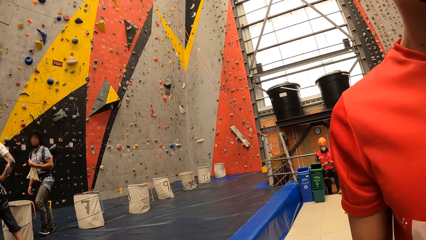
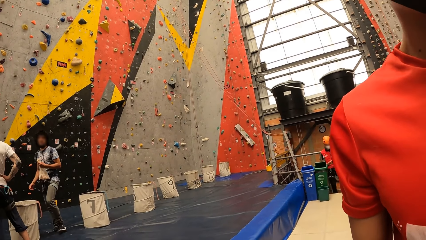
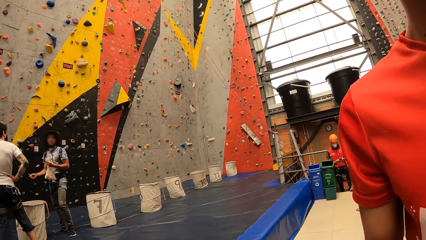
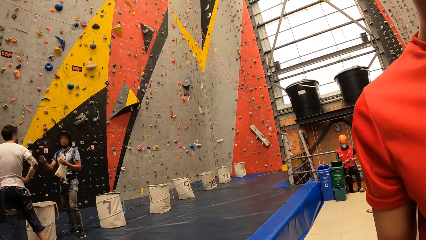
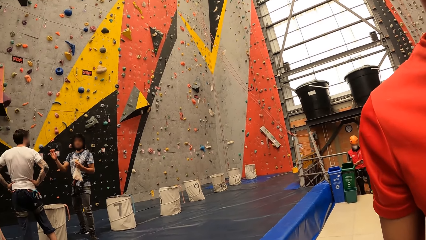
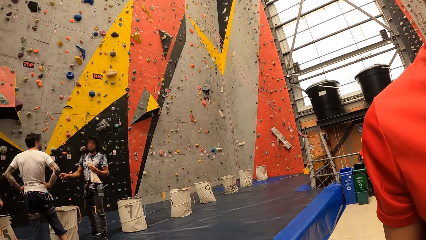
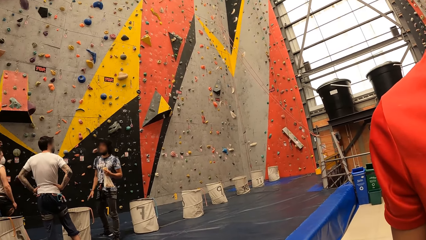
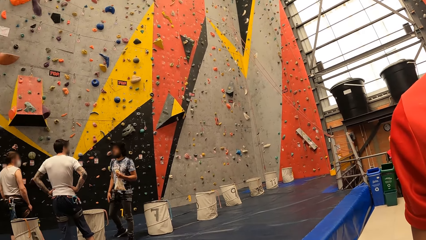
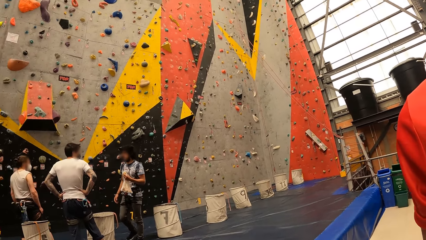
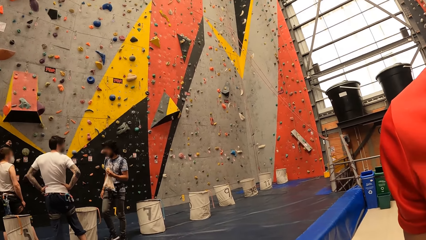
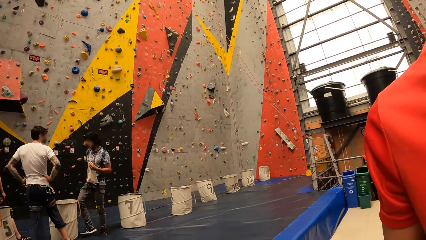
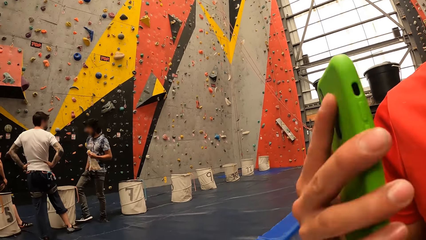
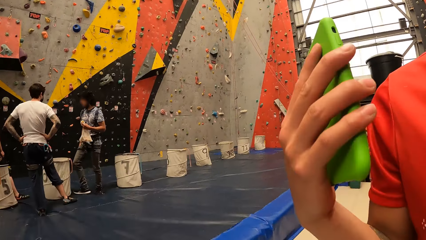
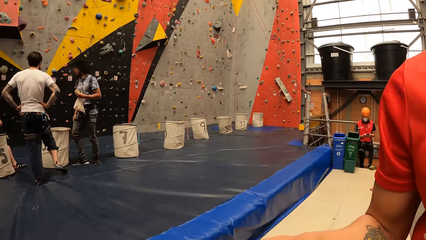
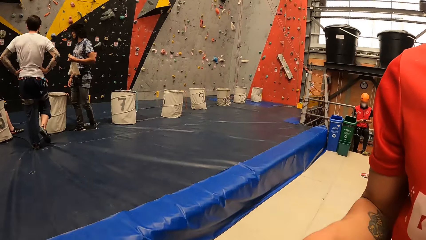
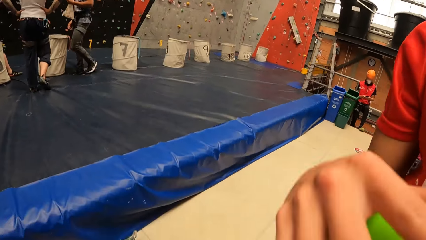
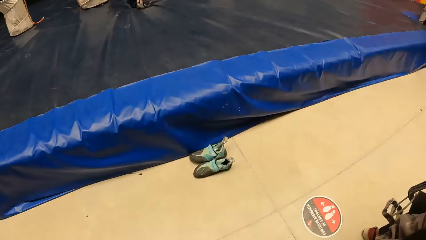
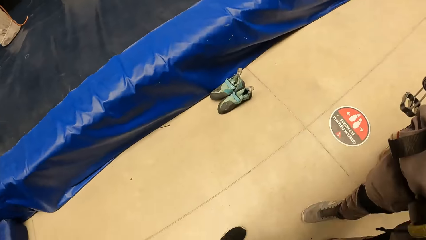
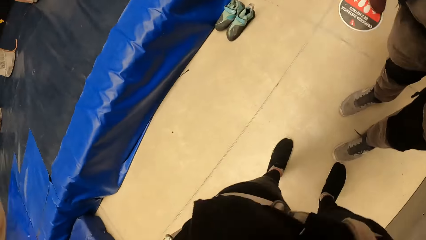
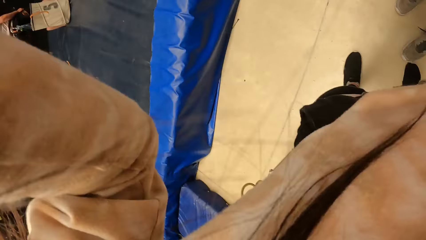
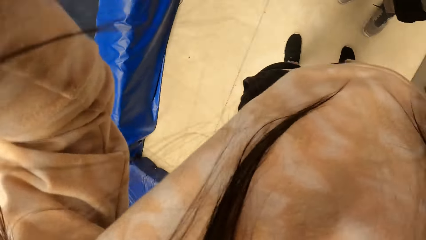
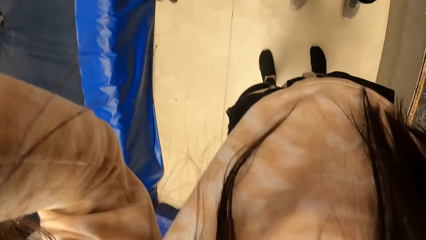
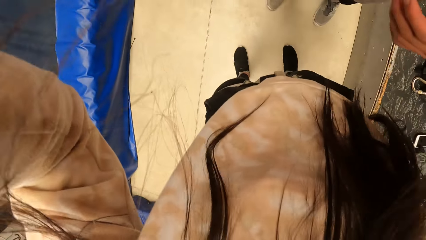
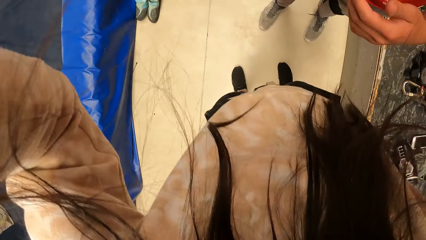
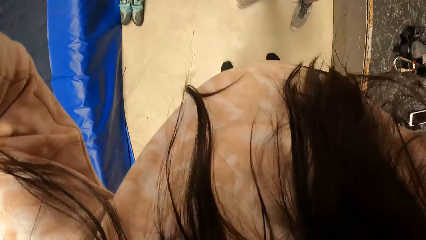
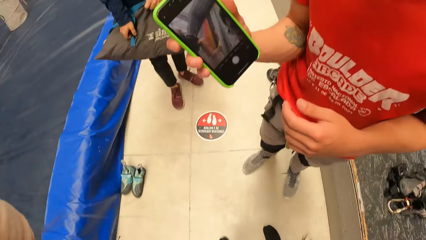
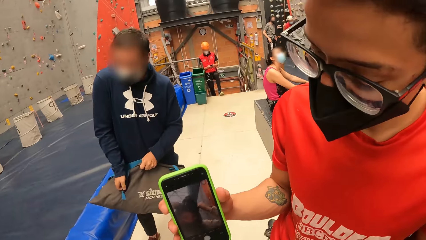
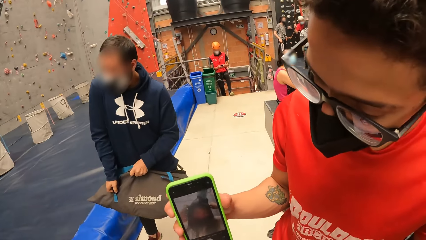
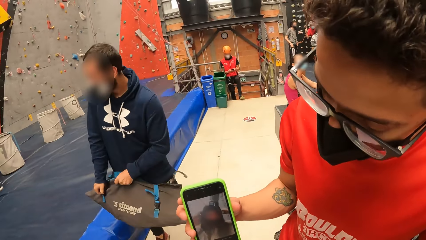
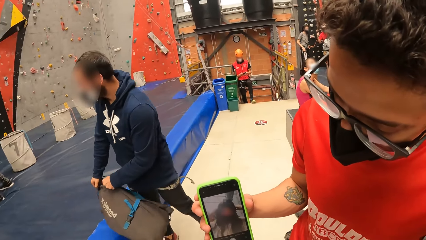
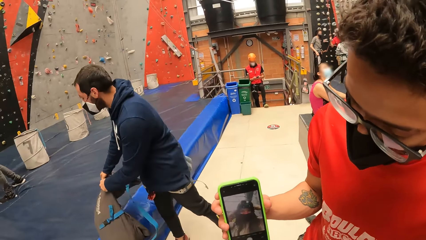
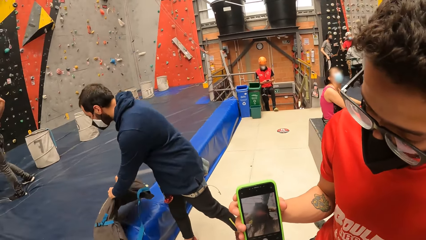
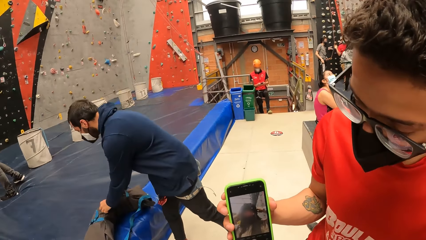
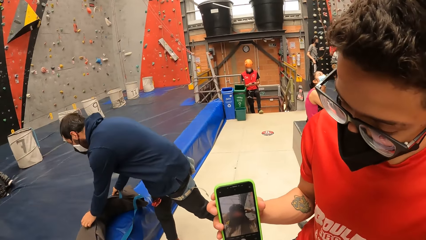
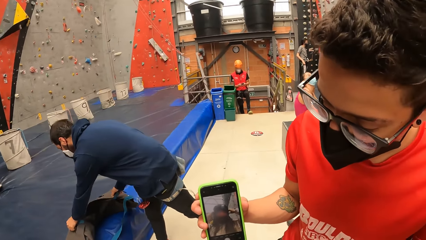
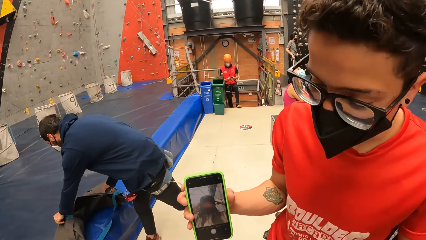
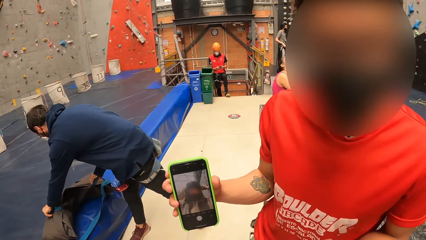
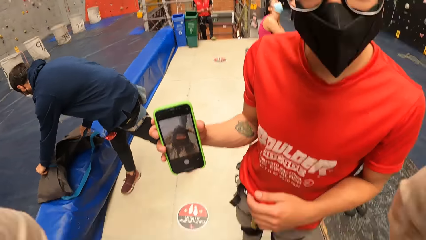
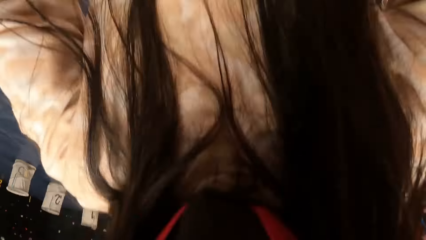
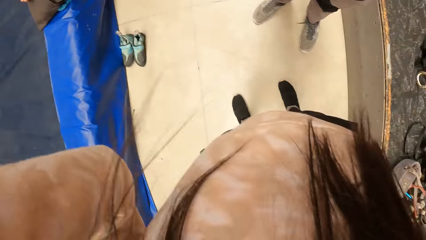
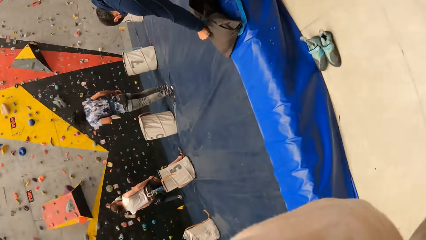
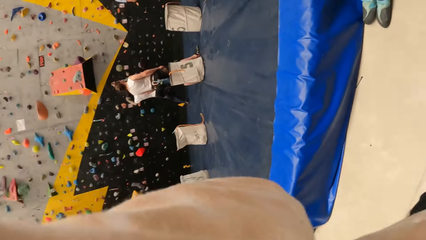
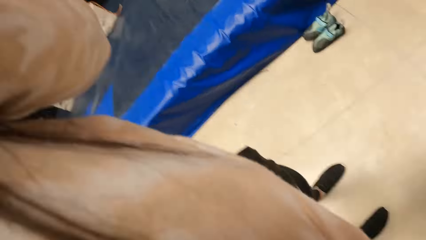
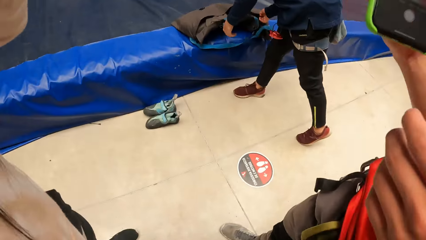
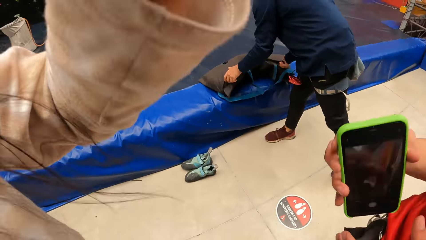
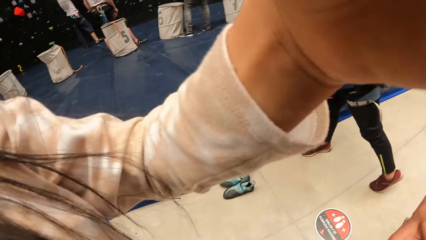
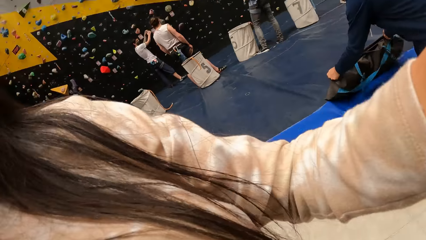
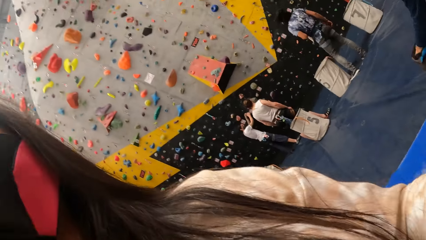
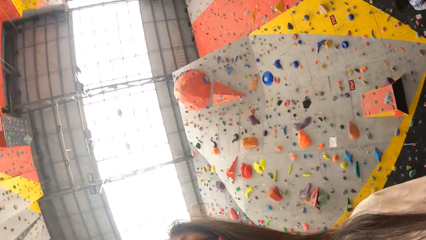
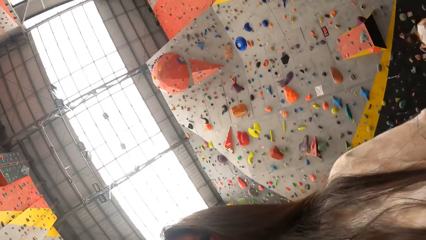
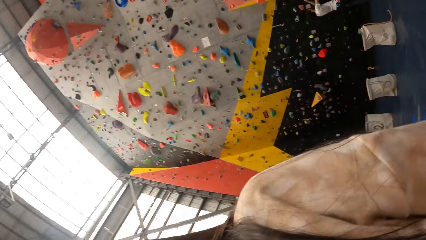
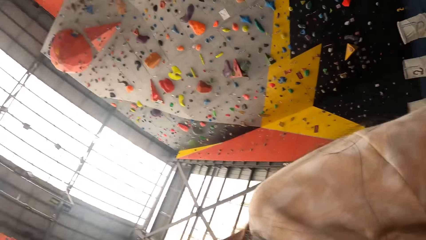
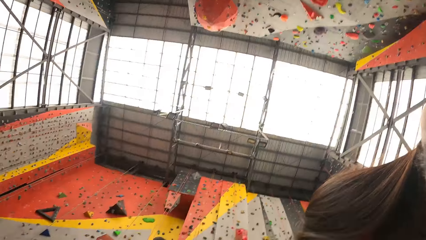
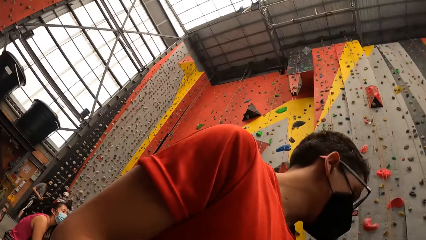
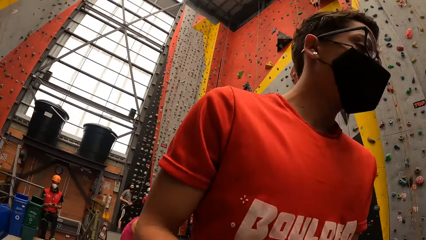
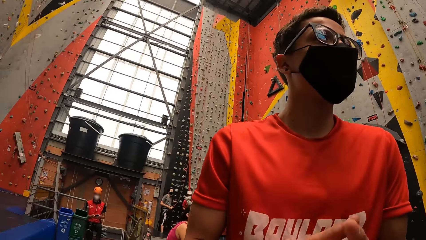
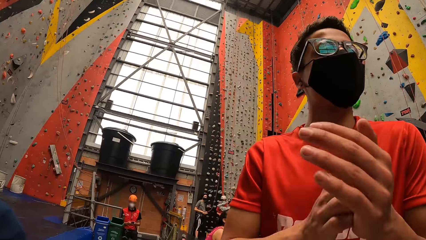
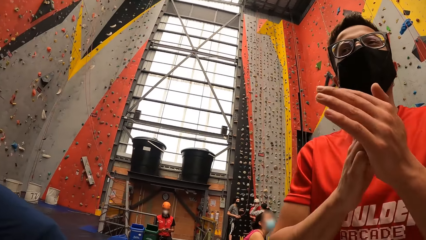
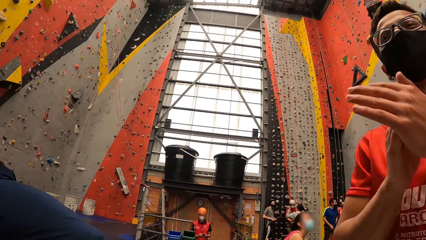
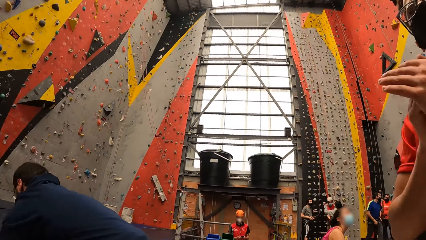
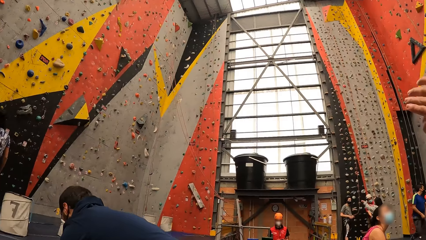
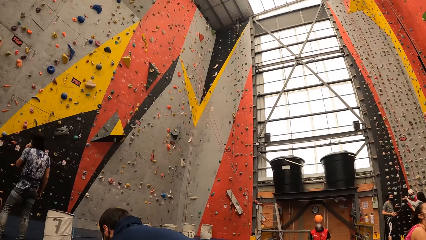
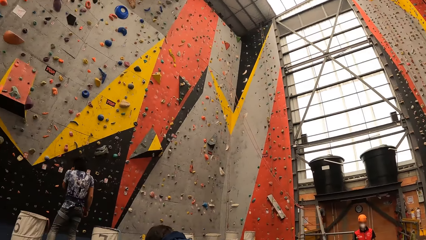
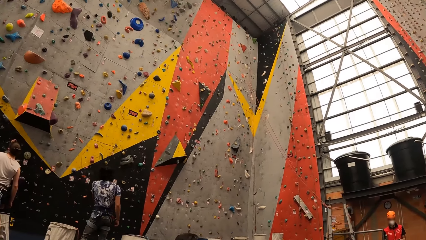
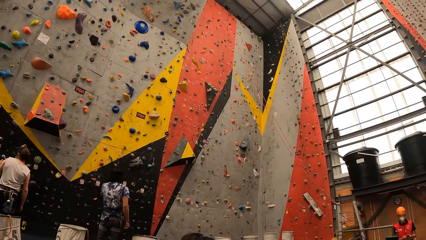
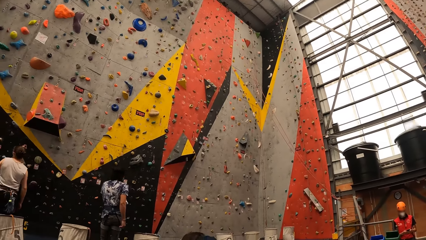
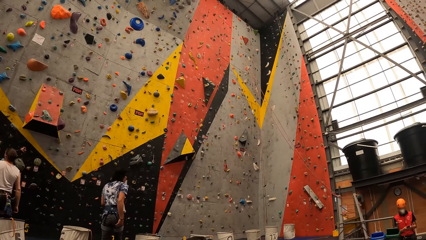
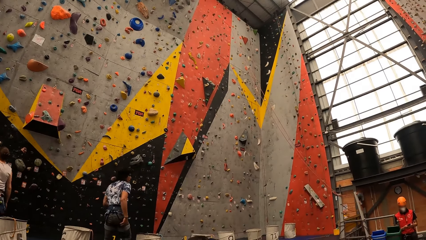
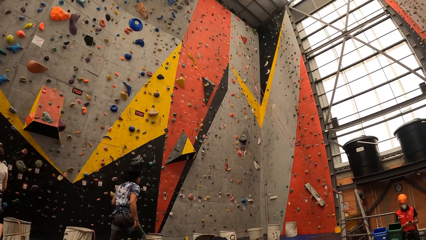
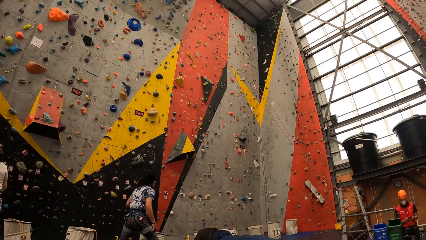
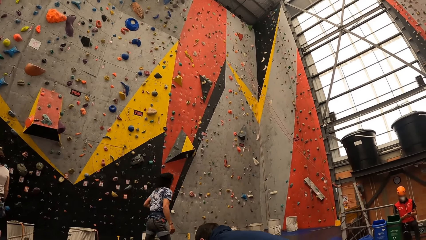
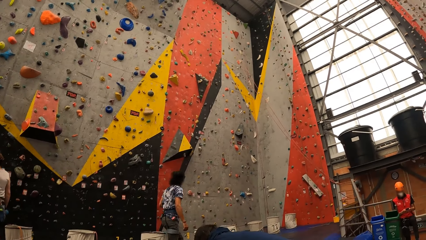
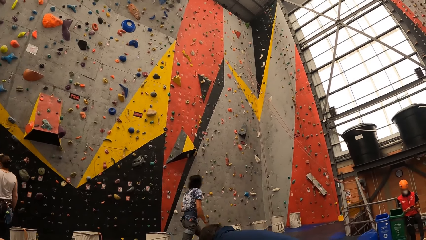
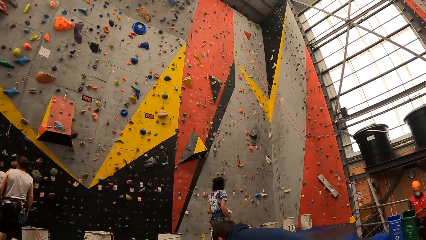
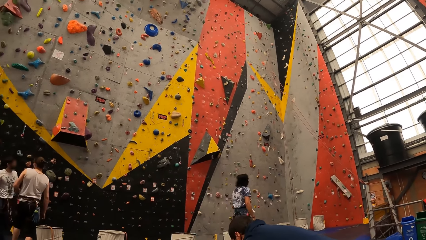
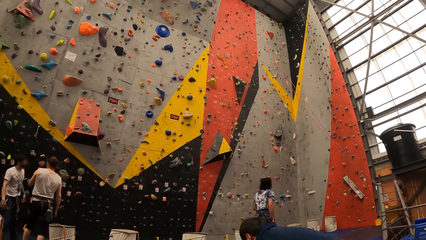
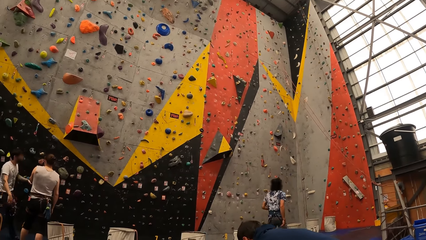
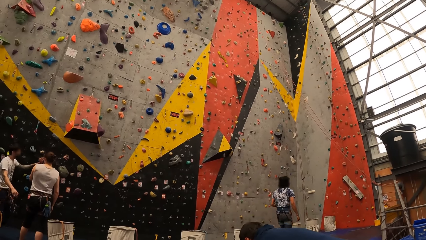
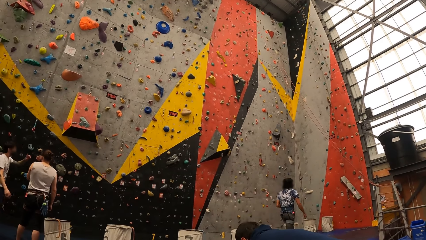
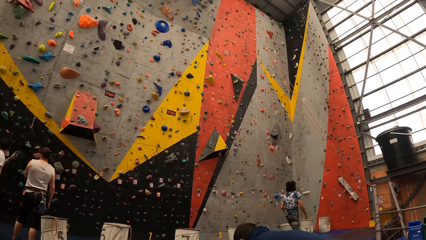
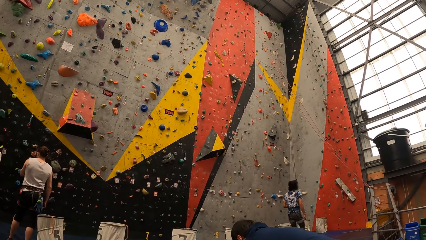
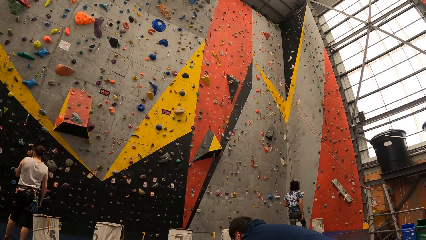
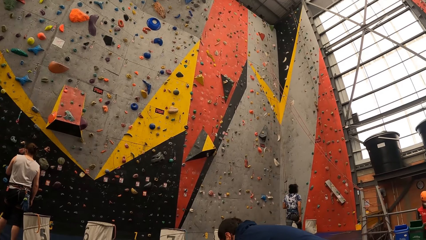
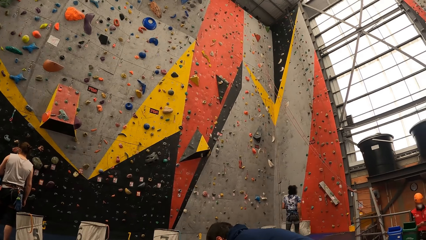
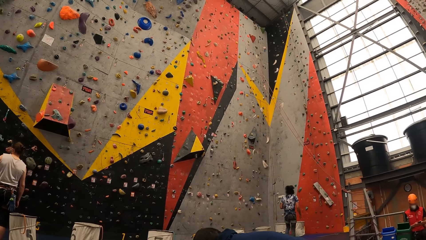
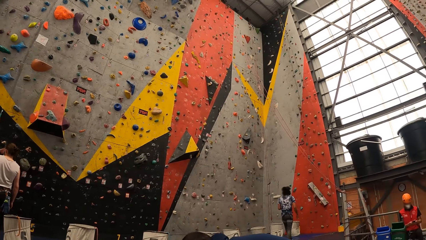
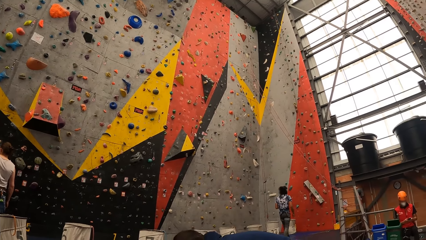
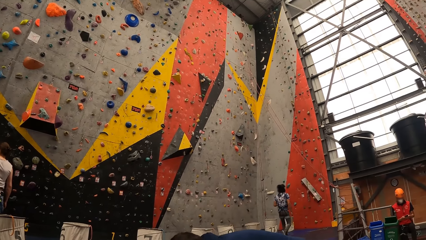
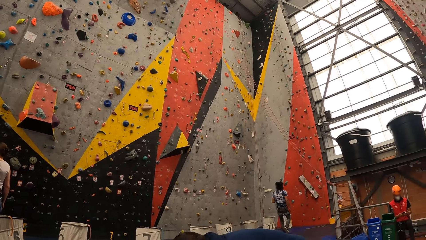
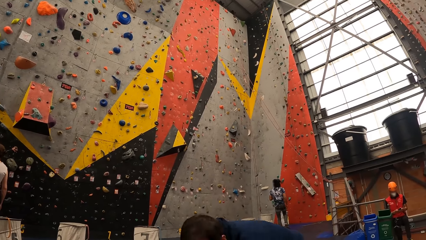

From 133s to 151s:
The camera wearer adjusts the camera. They look at the phone. They remove the camera and hold the camera. They look around the room.
